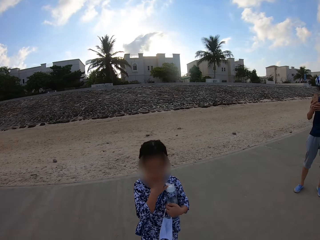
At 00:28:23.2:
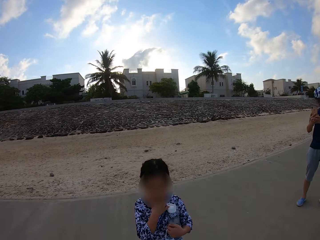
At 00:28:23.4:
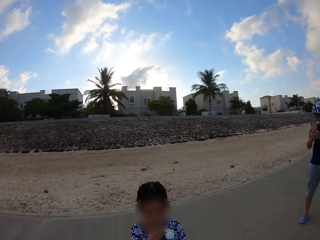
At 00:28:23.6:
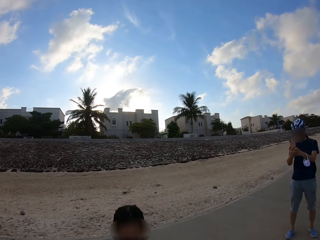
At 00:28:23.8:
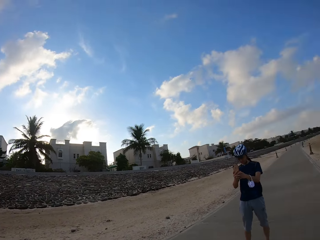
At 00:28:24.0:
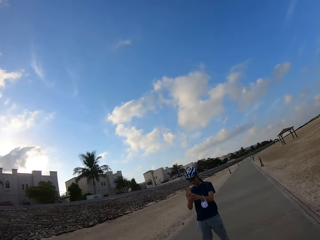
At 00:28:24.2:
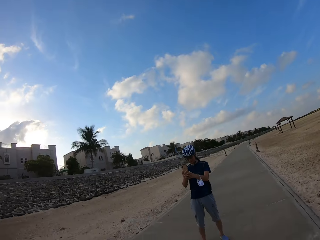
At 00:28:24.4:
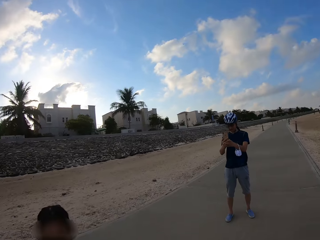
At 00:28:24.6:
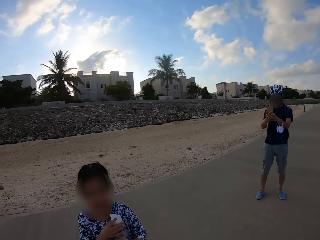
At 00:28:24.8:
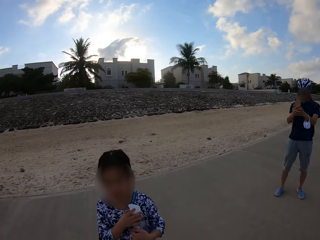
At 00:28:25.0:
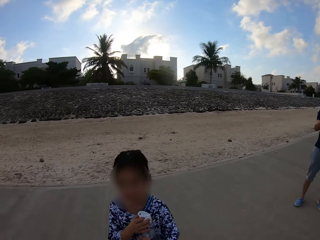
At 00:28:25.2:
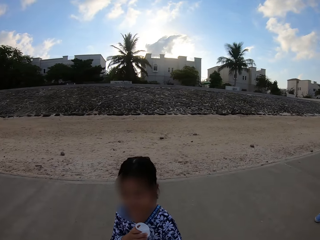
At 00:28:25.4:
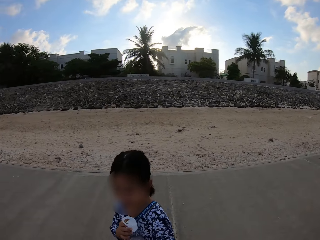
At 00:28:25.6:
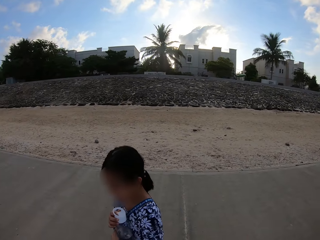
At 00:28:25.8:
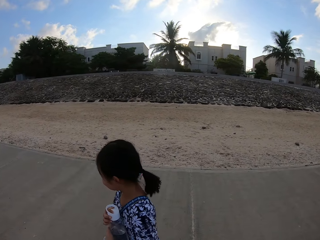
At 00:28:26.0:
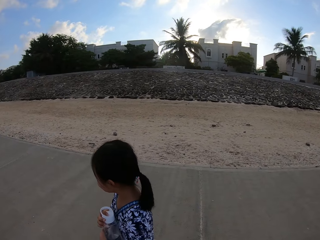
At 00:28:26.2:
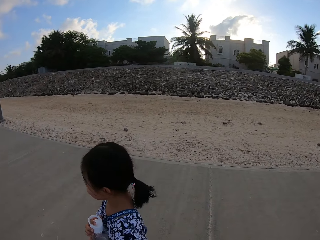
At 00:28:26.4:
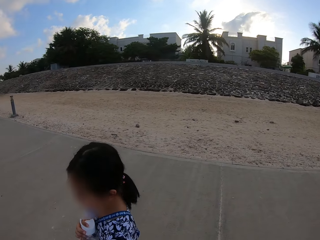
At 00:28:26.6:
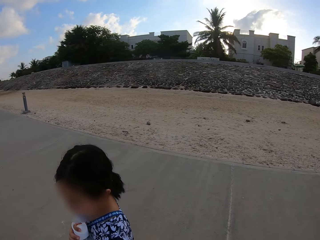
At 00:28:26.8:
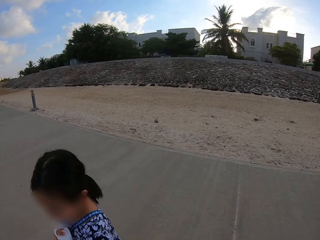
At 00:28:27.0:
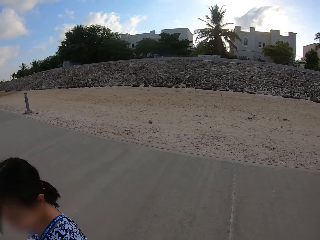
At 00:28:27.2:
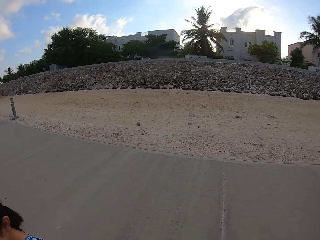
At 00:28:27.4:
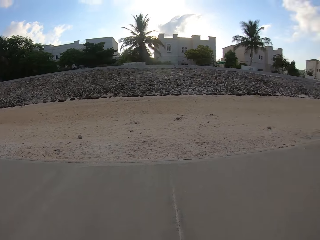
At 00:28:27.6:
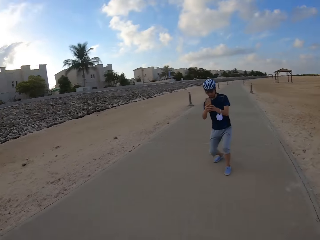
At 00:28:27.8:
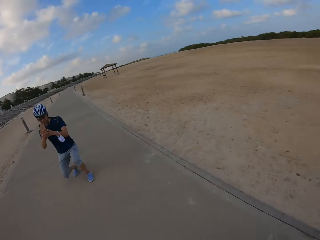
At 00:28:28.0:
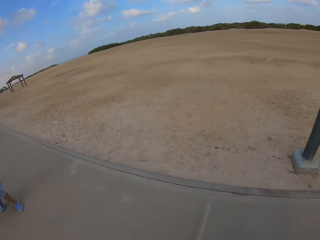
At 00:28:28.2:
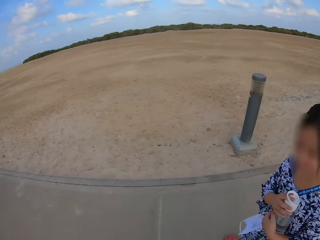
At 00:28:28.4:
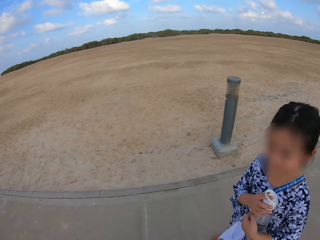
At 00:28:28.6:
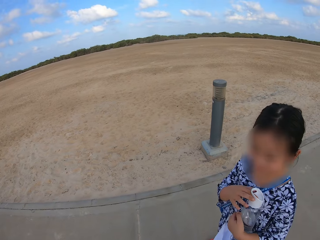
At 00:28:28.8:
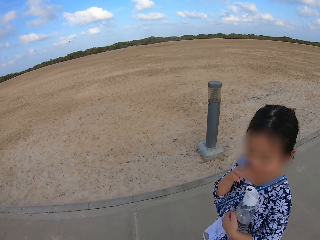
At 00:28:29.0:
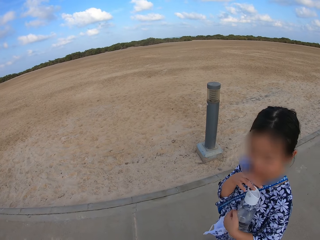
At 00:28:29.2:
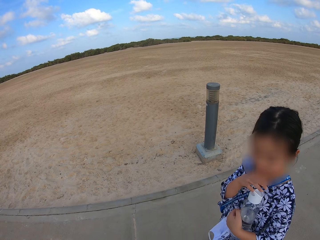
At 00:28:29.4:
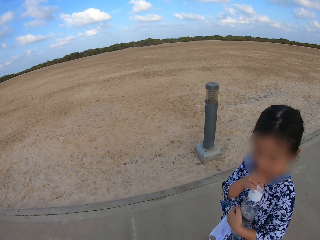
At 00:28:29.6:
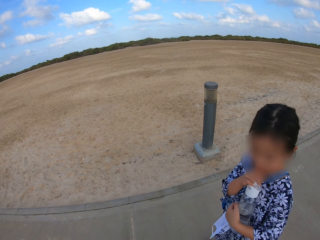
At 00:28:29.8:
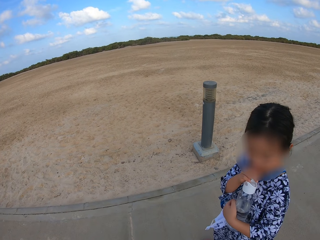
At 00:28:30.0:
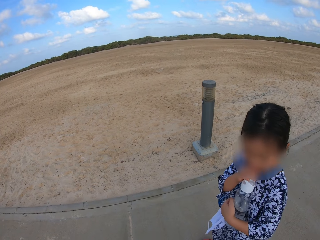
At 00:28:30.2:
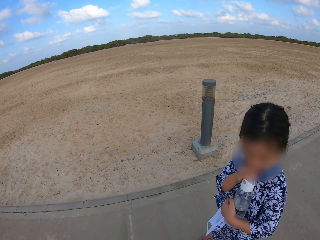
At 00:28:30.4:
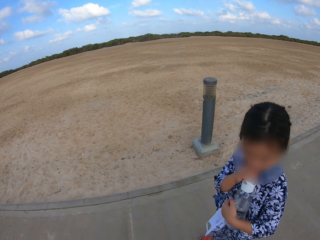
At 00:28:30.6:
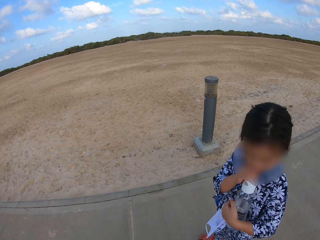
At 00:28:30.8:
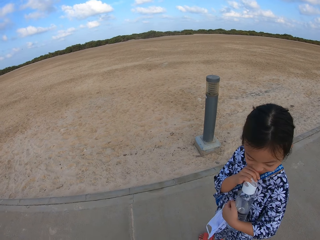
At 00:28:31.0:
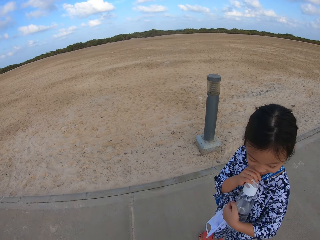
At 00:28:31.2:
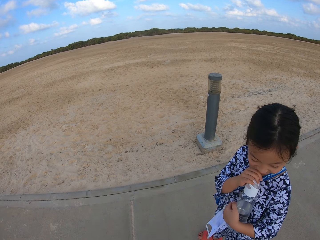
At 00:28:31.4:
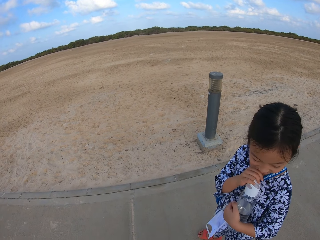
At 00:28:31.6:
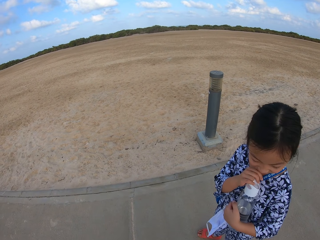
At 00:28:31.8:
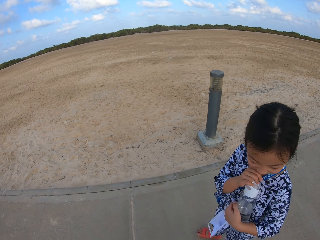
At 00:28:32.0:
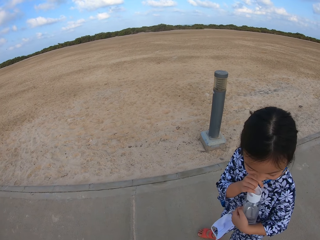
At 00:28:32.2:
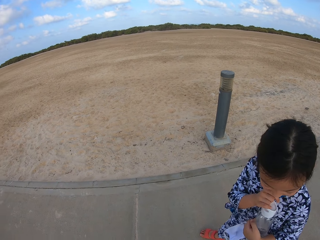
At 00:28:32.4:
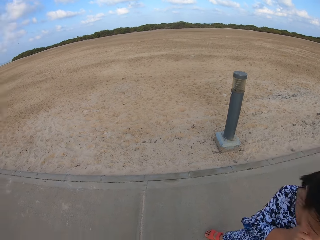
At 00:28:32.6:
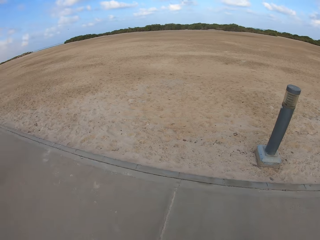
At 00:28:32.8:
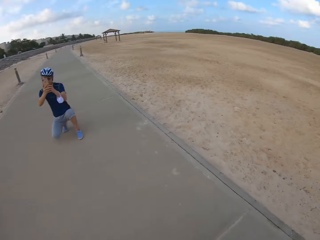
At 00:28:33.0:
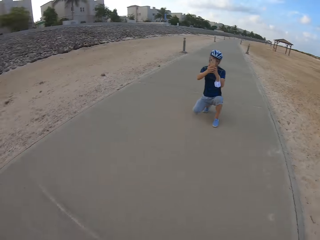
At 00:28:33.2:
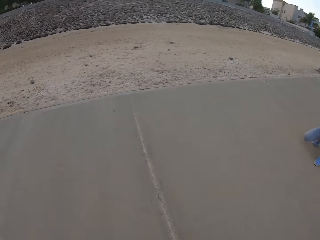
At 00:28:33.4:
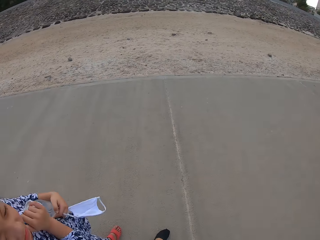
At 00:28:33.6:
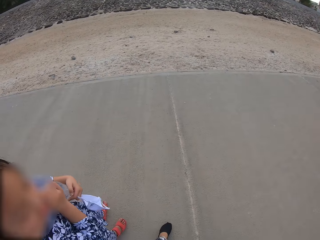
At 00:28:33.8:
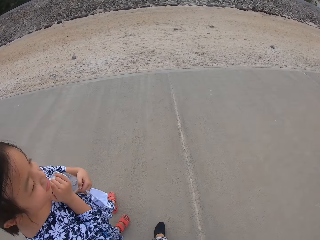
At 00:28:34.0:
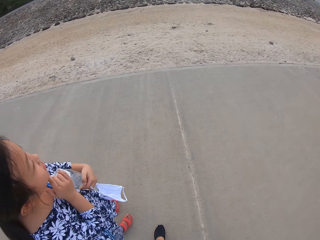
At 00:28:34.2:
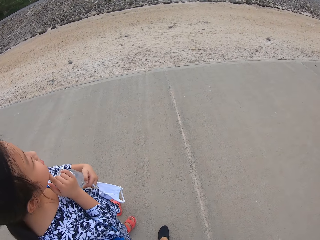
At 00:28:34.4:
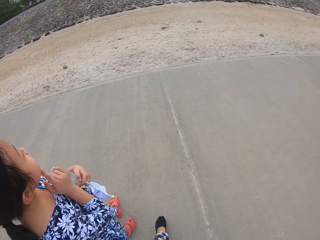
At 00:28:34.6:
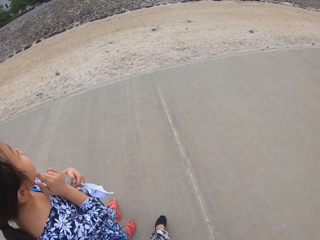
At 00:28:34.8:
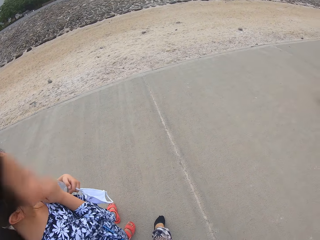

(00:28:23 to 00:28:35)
A person walks on the sidewalk. The camera wearer looks around. They look at the person.

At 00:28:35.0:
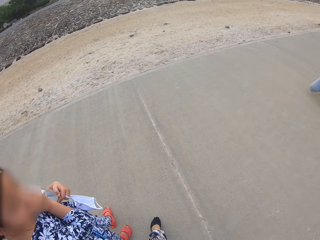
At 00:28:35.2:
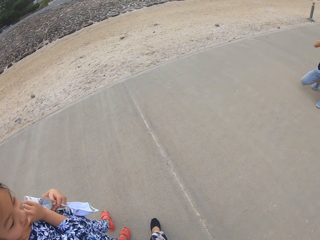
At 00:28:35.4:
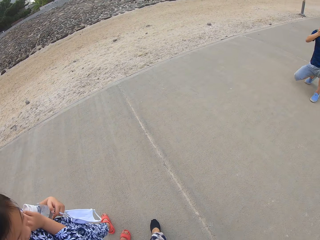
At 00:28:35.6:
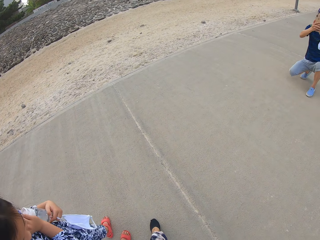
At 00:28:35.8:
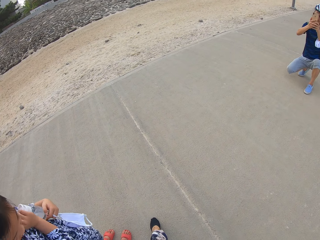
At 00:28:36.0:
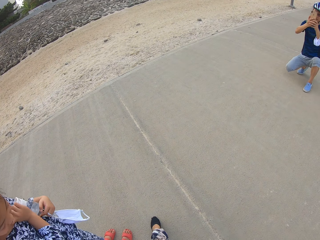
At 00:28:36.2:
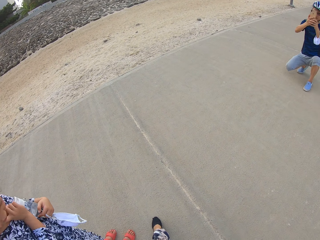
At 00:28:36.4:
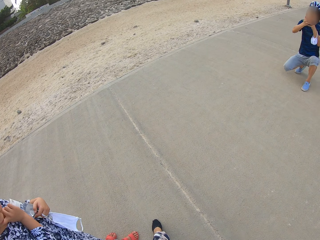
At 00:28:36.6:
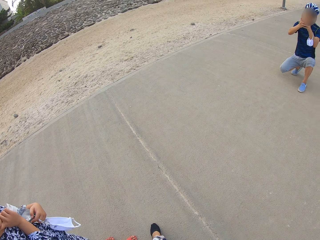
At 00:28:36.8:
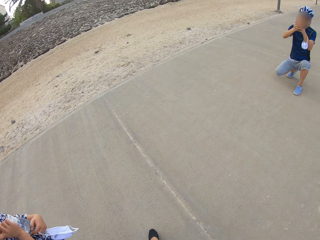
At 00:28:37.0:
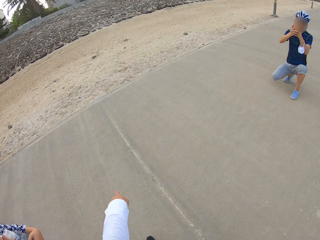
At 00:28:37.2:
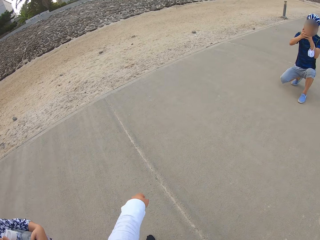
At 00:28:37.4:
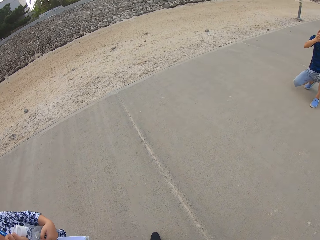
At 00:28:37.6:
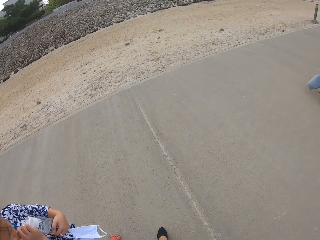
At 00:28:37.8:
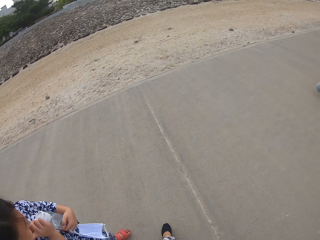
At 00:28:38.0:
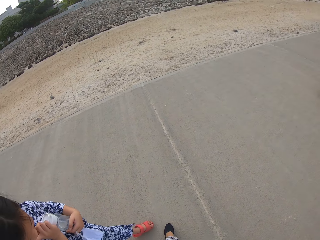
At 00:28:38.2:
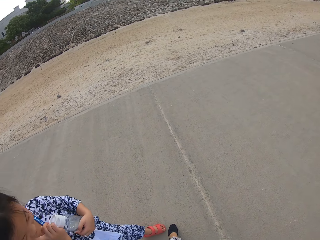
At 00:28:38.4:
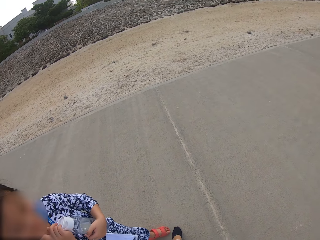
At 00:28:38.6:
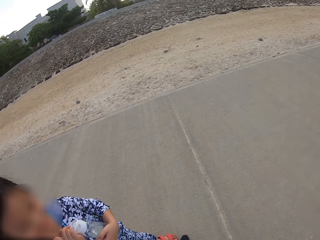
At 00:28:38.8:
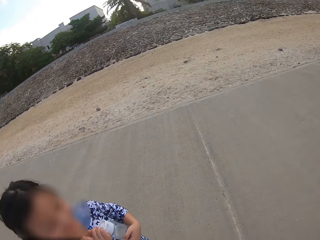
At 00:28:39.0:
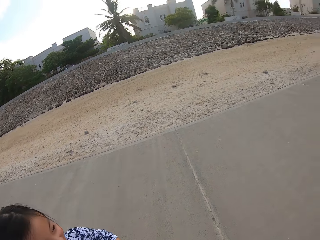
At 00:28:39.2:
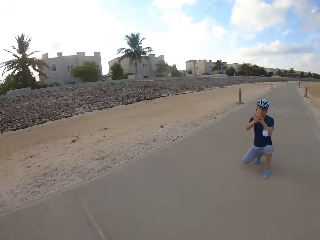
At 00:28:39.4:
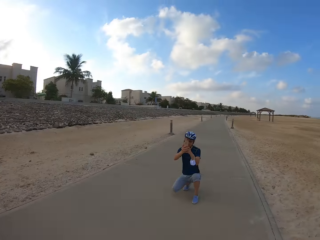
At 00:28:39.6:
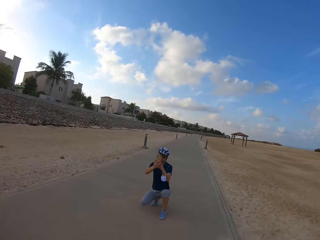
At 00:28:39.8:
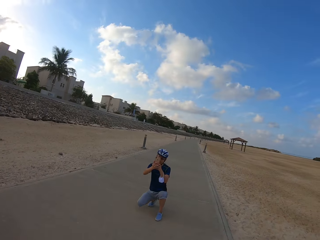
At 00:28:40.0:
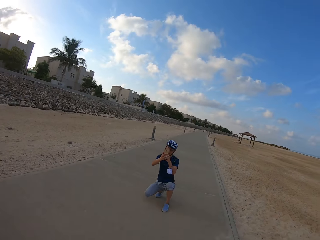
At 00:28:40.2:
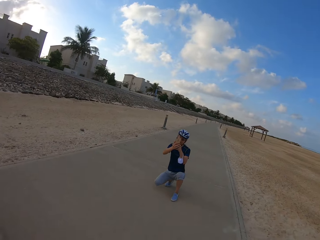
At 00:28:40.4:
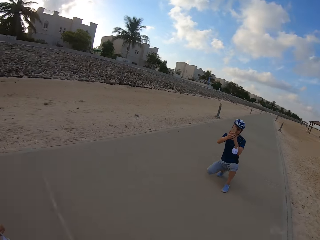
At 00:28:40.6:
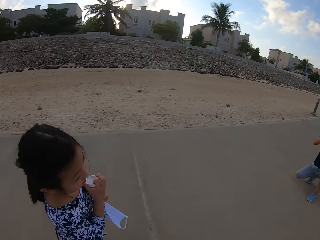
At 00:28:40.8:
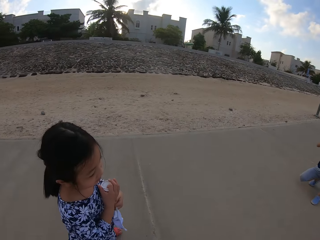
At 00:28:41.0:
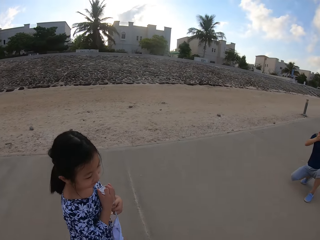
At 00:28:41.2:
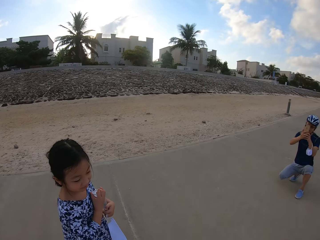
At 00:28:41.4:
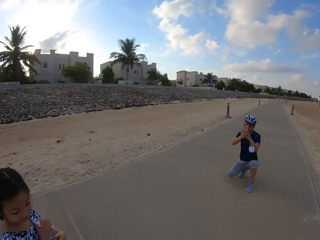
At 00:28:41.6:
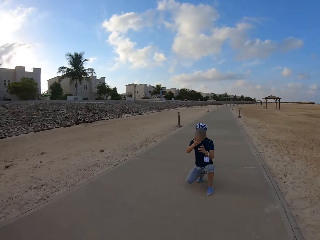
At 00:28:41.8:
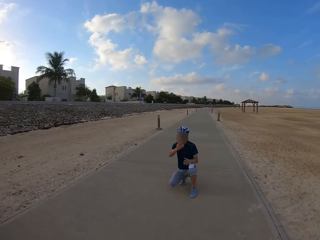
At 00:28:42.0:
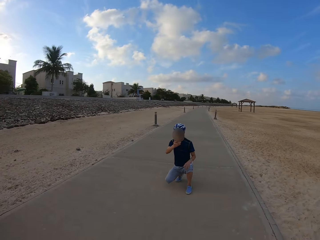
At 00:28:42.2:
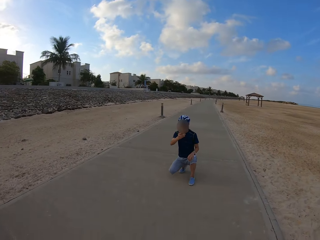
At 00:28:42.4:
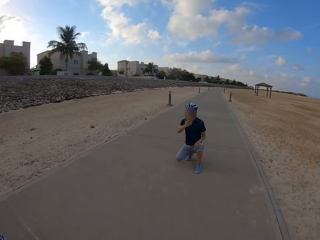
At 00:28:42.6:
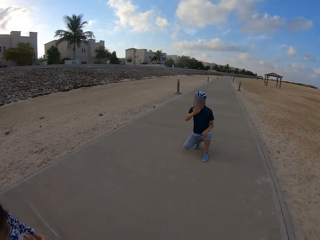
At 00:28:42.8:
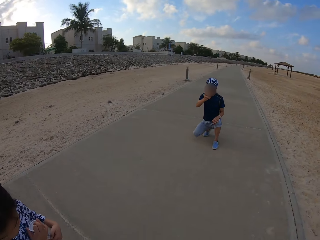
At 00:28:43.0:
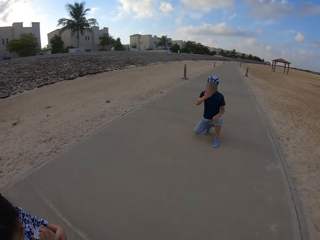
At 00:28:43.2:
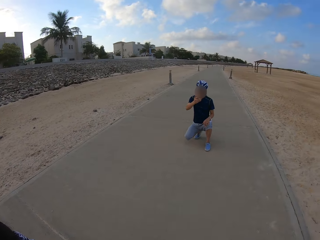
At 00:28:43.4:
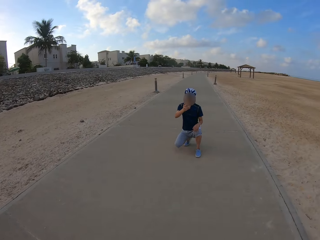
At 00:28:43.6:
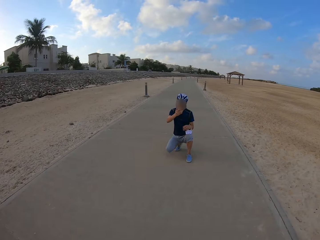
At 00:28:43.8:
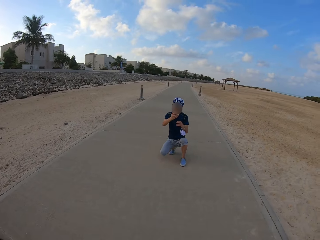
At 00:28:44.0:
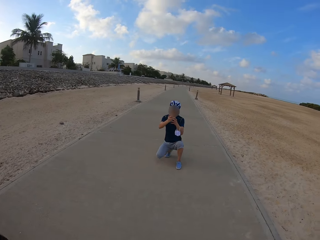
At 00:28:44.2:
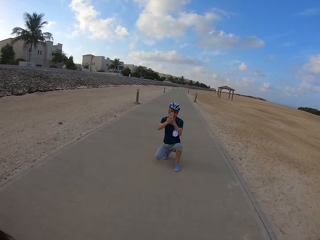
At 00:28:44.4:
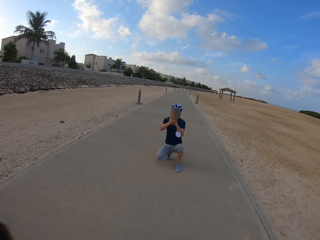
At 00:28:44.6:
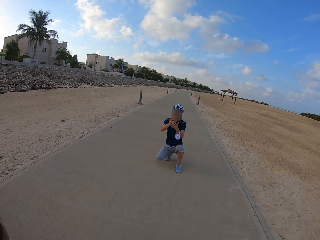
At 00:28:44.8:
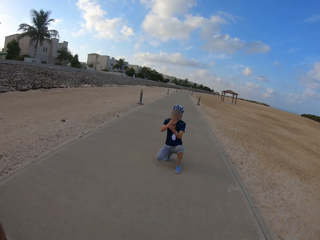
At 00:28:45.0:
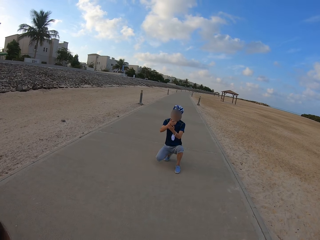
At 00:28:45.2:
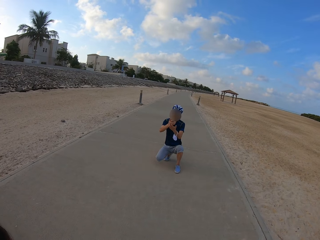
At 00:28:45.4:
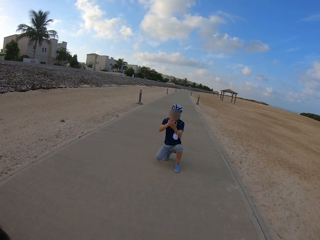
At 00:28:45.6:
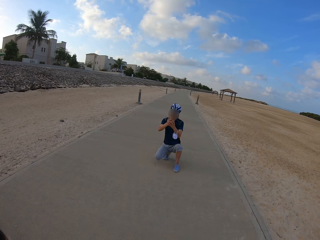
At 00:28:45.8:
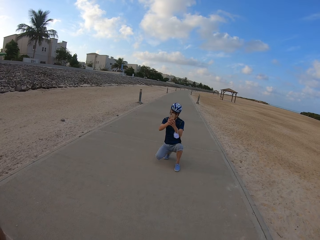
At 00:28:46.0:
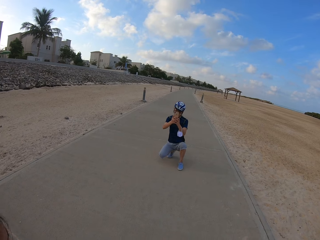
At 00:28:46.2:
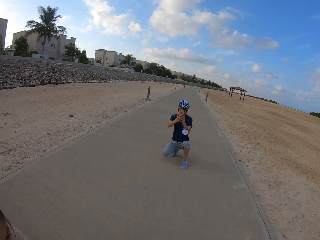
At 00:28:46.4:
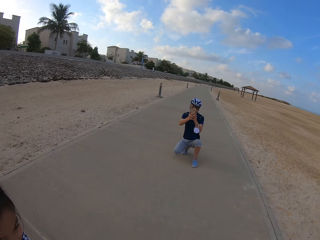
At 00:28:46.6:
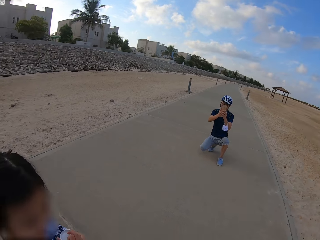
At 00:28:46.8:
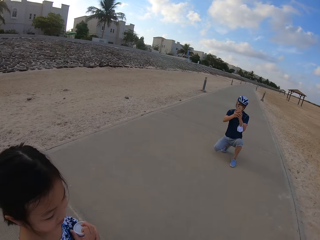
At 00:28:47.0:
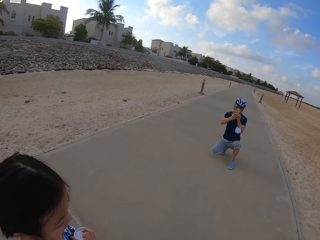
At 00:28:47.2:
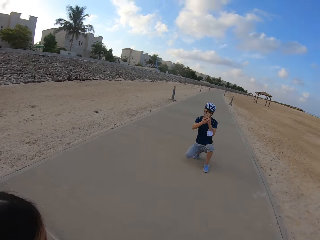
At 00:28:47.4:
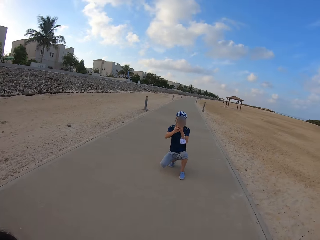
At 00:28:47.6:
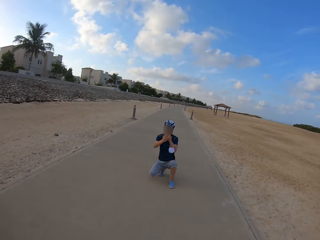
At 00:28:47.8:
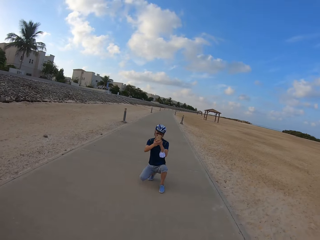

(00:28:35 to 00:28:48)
A person takes pictures of the camera wearer and another person with the phone.
